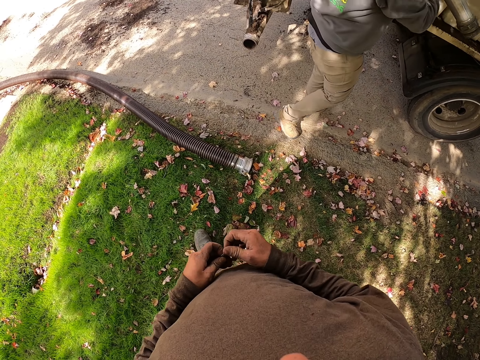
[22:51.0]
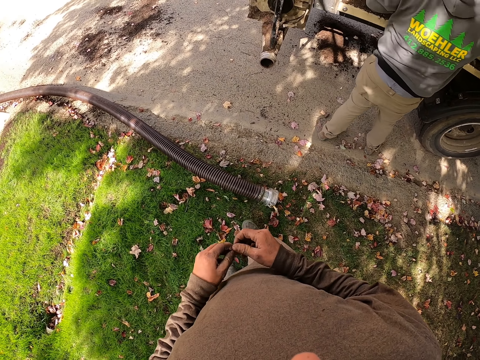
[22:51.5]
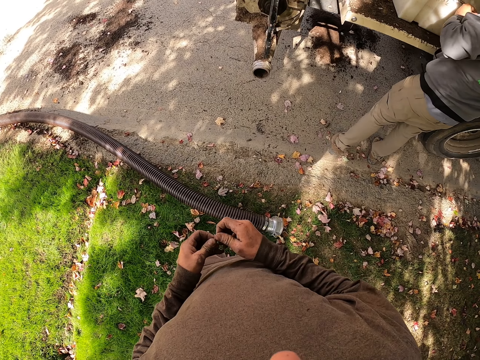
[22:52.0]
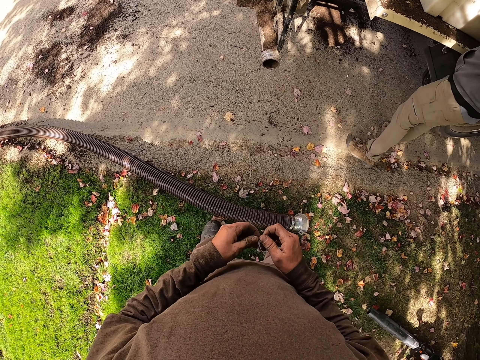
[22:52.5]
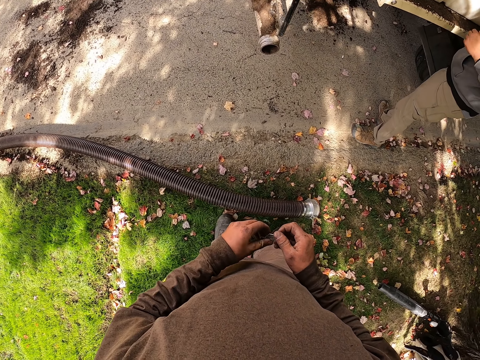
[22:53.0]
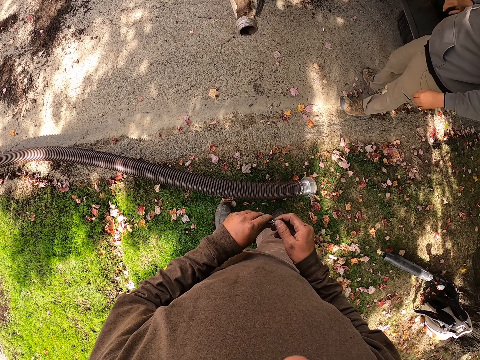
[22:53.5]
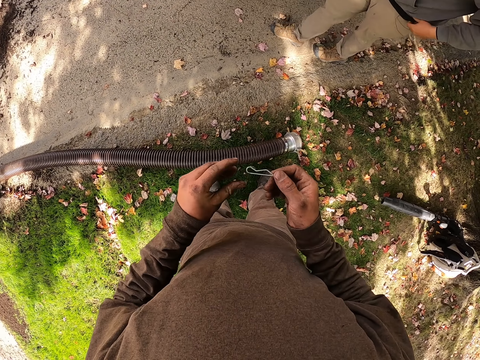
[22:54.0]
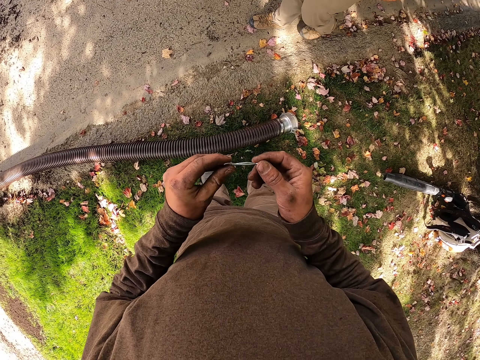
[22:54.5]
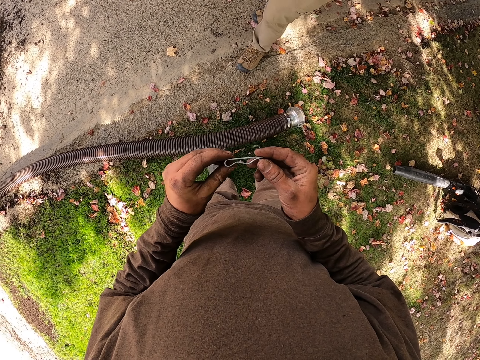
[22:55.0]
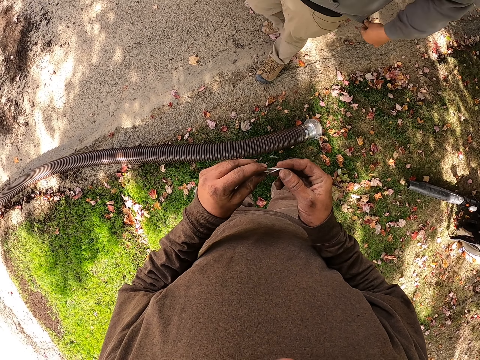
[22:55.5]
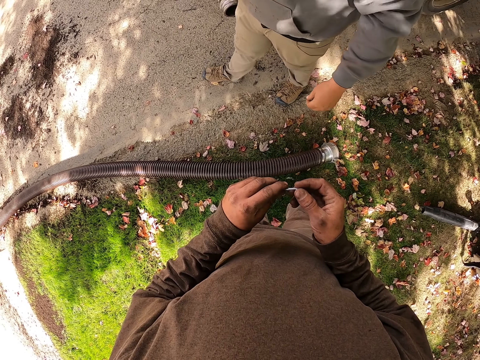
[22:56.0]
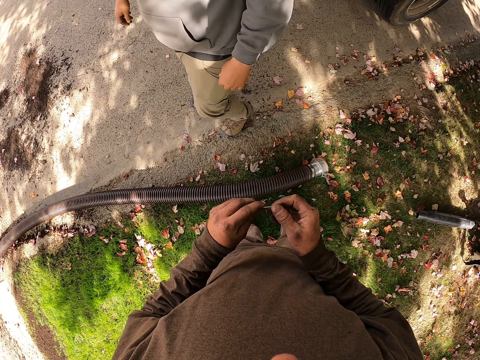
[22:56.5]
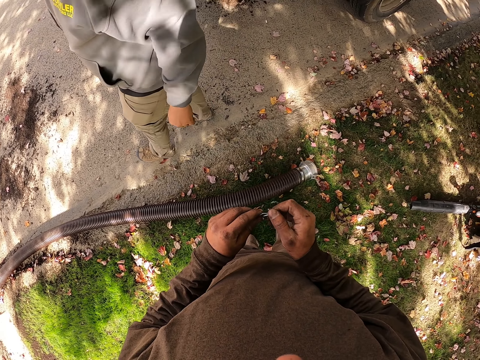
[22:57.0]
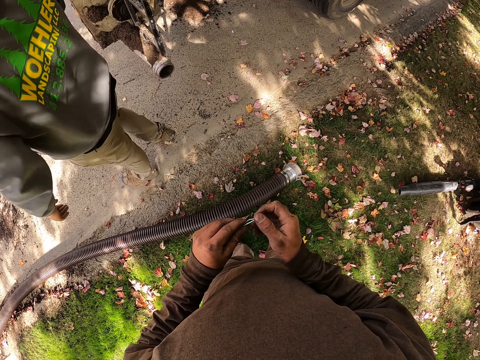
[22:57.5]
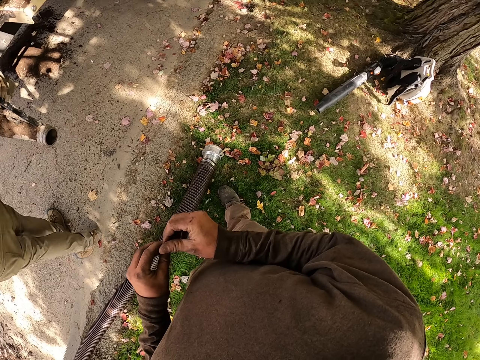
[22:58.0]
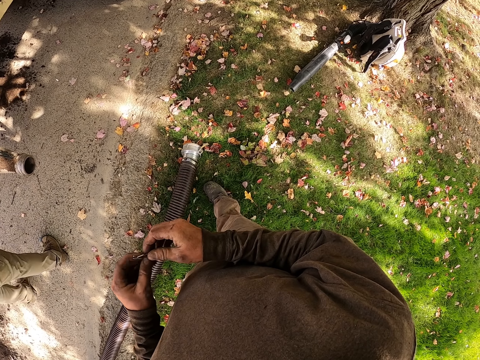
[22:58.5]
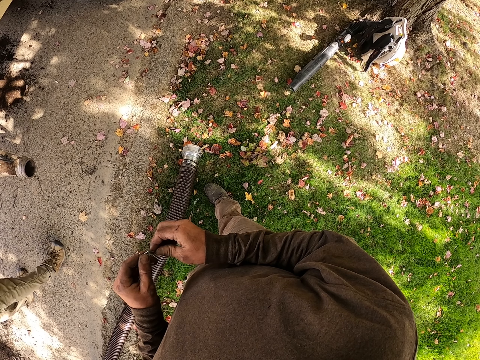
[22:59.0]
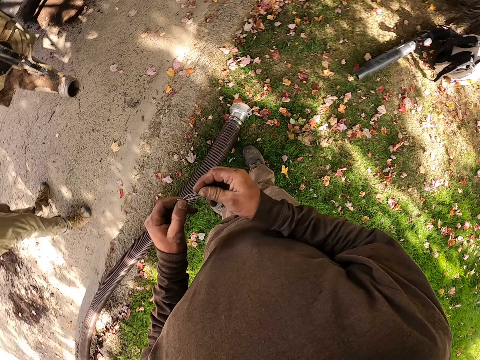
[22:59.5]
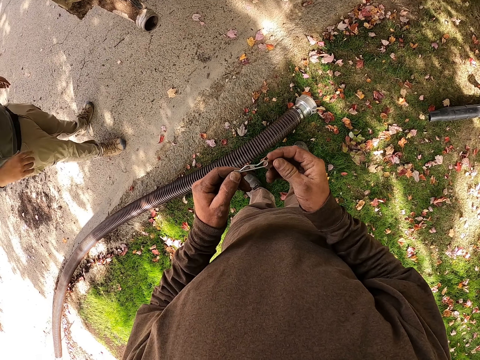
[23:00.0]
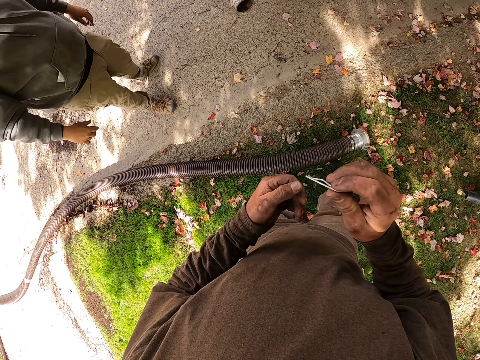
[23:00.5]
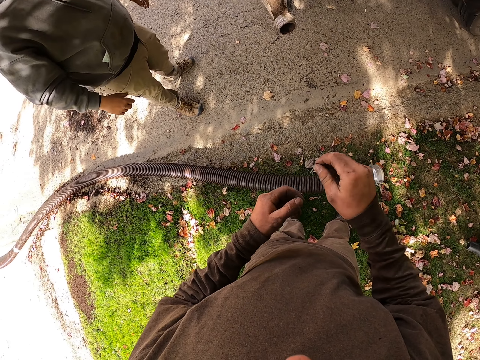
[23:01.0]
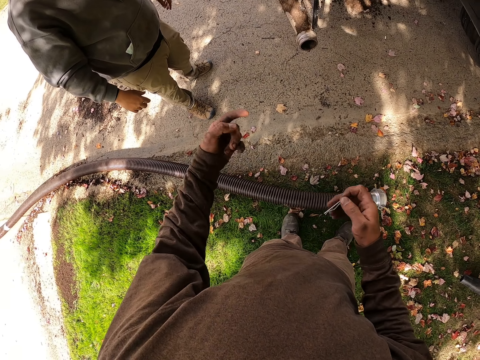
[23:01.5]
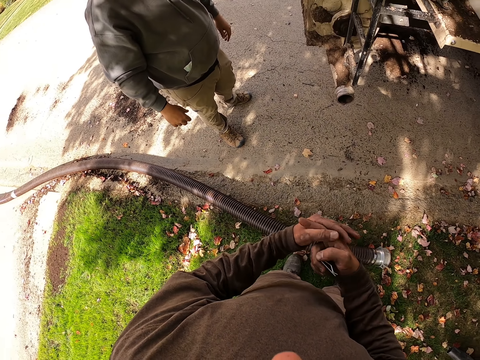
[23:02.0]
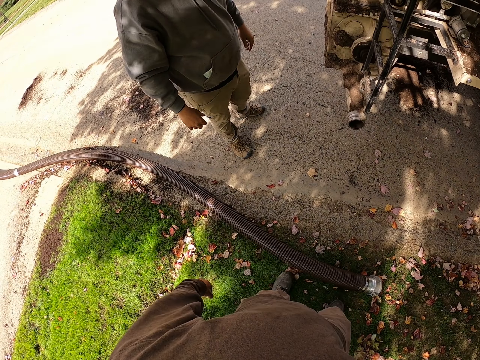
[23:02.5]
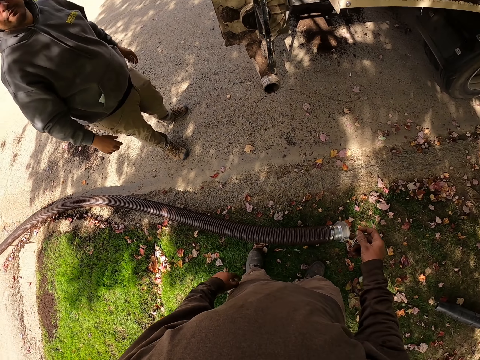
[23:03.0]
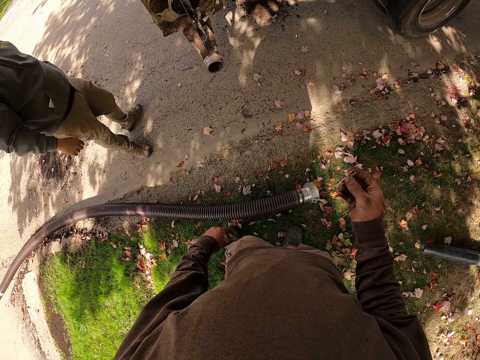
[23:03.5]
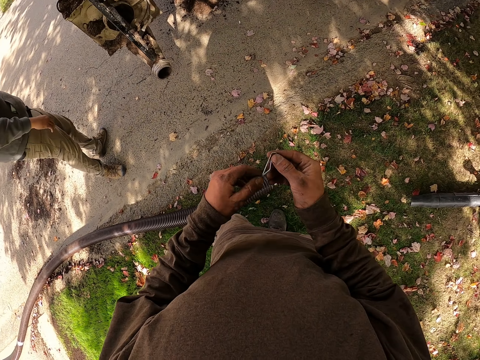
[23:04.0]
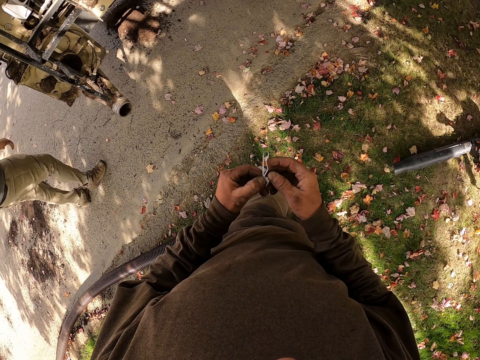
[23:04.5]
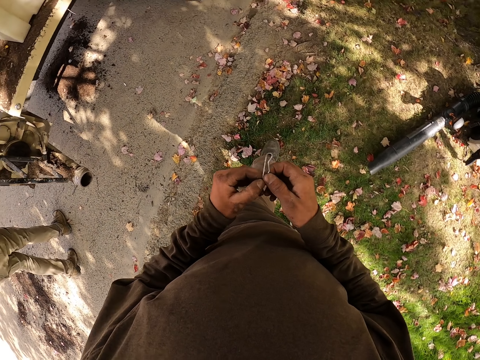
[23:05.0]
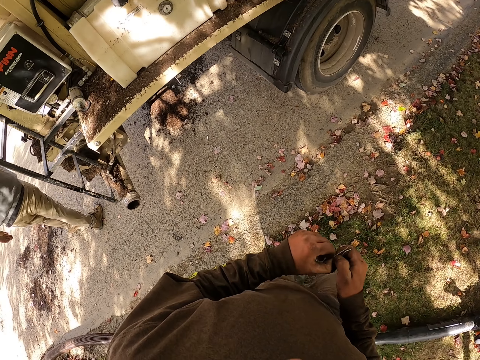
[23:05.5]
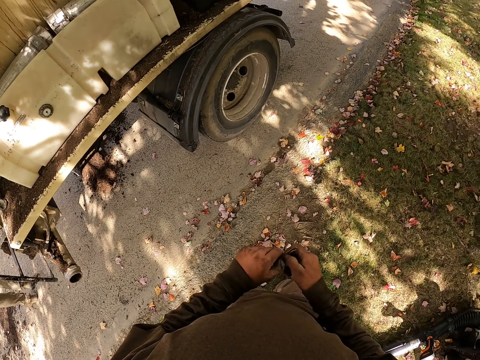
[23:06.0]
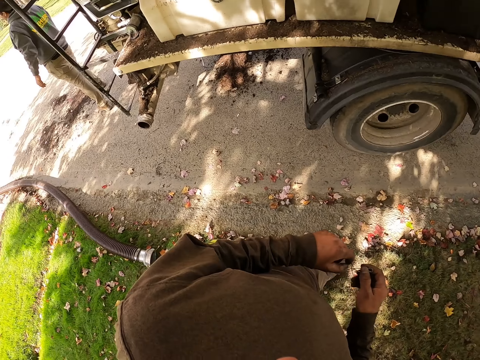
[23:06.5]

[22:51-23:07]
The man walks. The camera wearer gestures to the man with his right hand. The man looks at the camera wearer. The camera wearer gestures to the man with his left hand. He looks around.

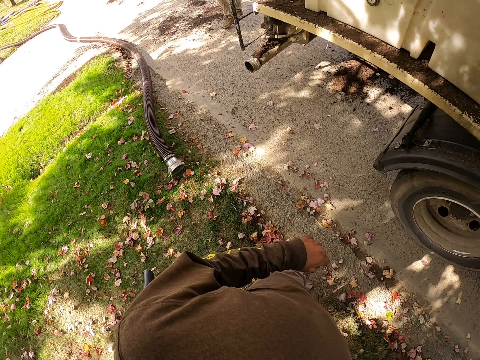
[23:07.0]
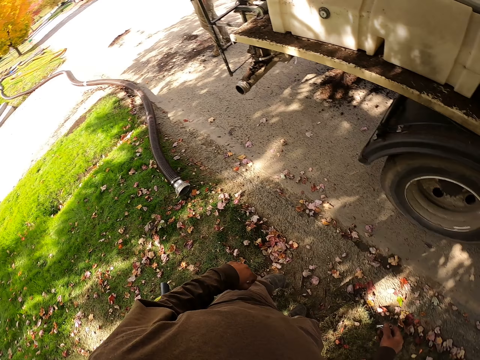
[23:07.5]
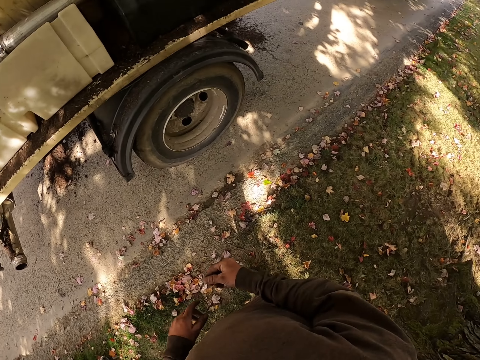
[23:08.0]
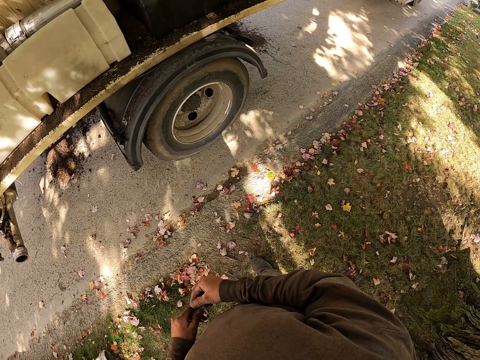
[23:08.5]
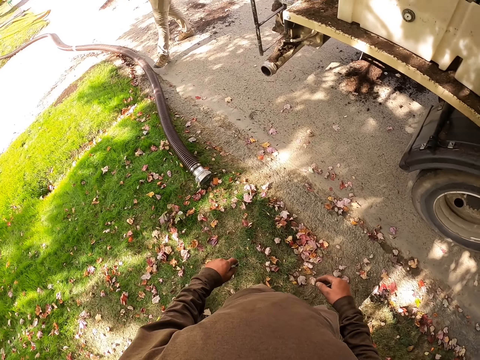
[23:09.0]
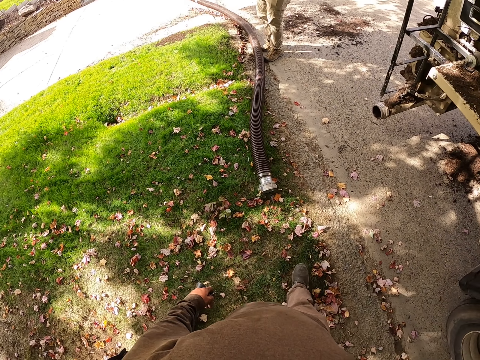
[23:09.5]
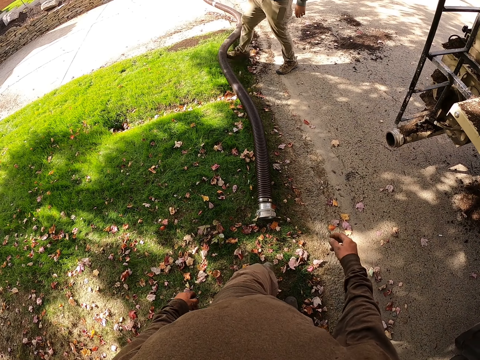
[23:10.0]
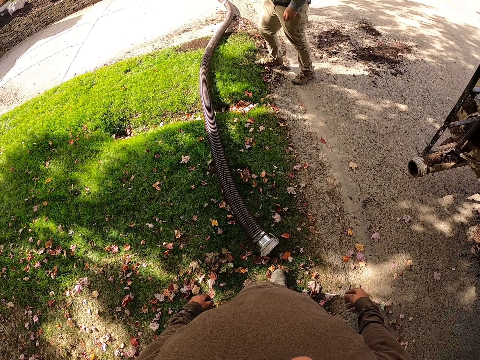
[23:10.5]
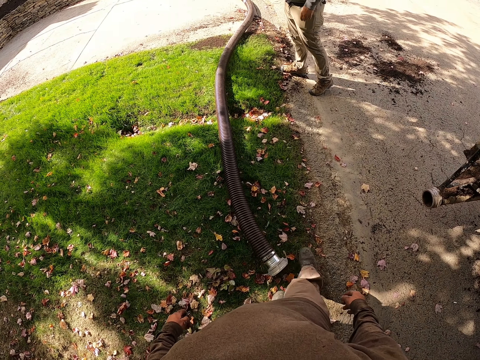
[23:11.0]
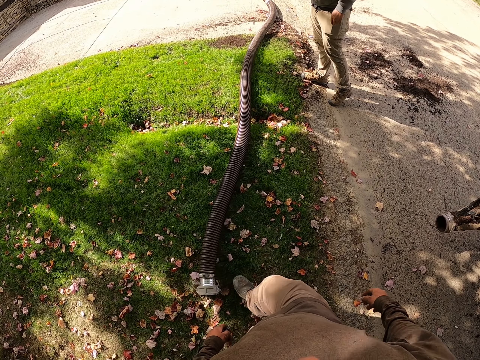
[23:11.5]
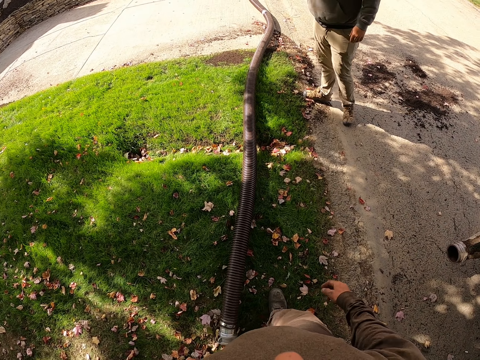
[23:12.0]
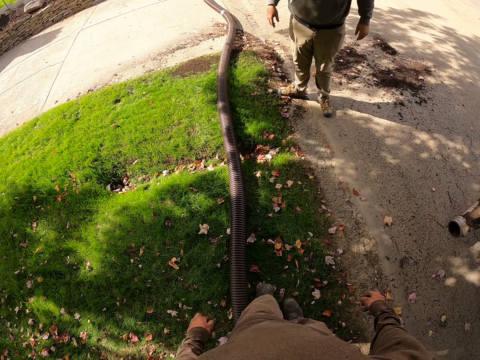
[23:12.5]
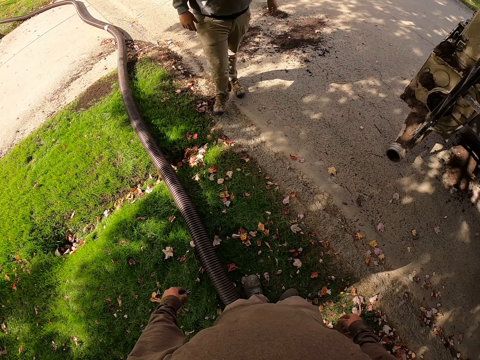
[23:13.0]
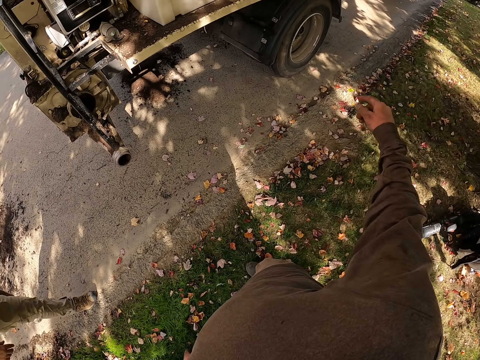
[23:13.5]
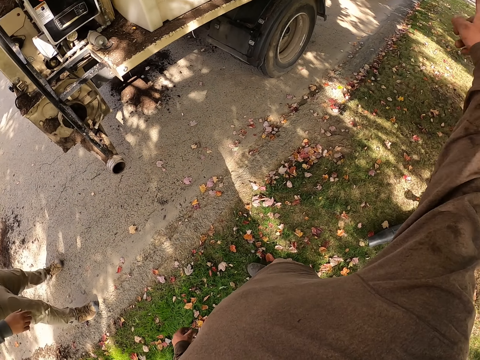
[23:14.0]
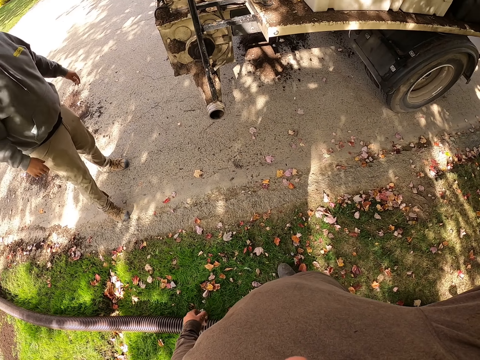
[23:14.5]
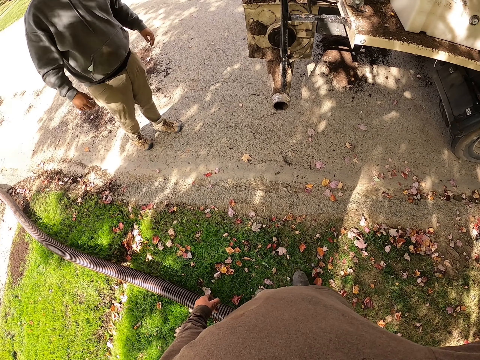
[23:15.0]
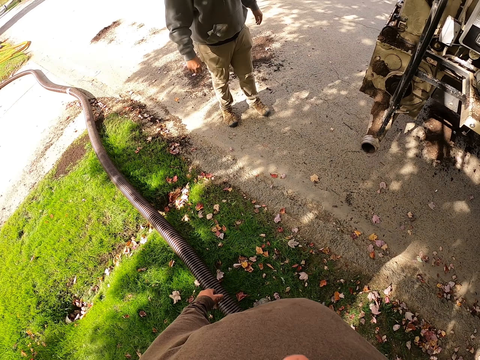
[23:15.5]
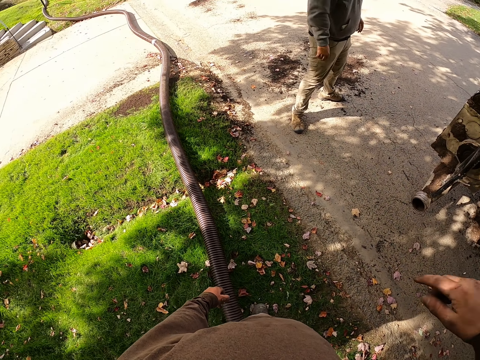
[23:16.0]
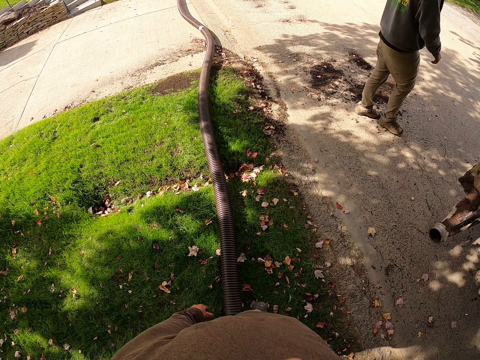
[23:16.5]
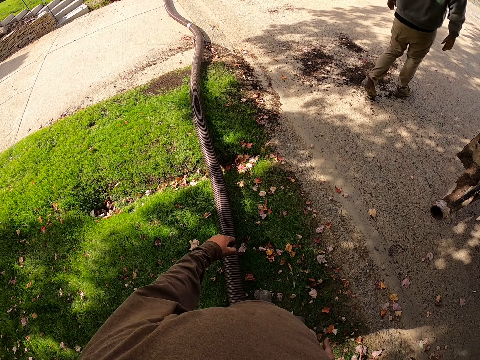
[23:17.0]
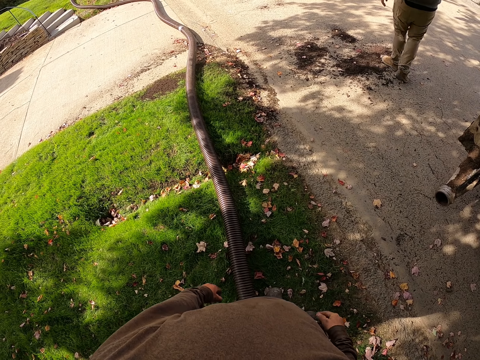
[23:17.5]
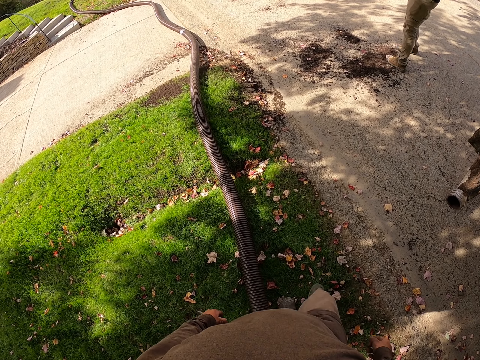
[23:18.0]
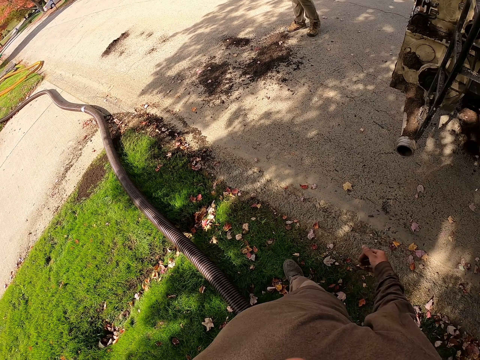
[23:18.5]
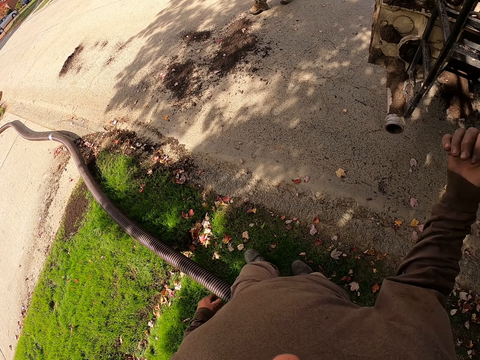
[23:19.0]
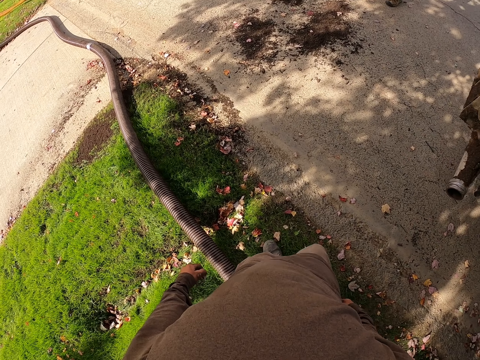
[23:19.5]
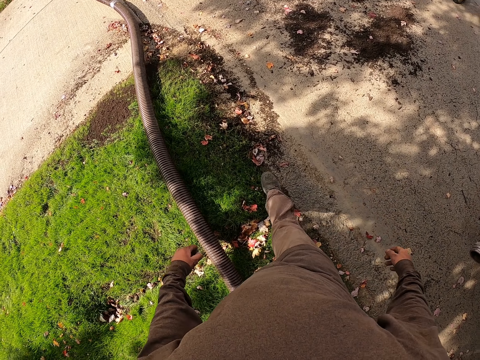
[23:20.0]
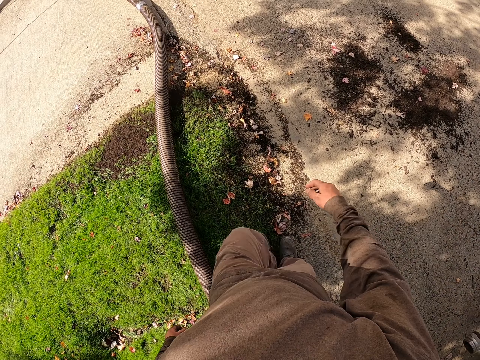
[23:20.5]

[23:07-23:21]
A man moves the pipe on the ground with his right leg. The camera wearer moves the pipe on the ground with his right leg. He looks around and points with his right hand. He walks and points with his right hand.
